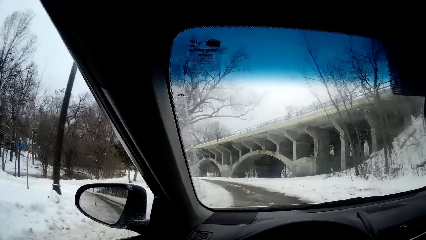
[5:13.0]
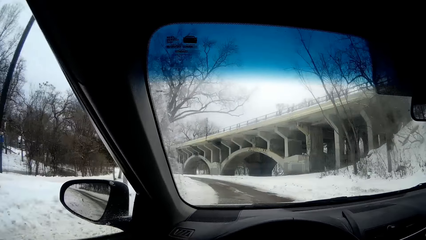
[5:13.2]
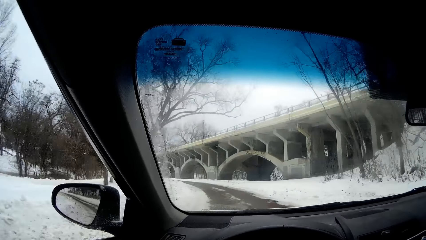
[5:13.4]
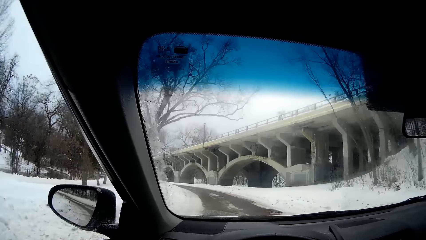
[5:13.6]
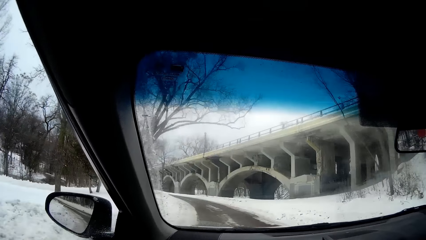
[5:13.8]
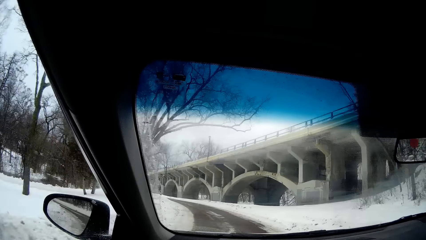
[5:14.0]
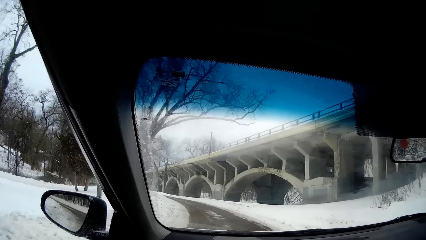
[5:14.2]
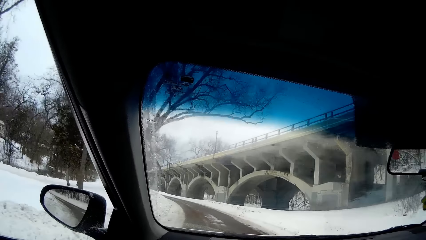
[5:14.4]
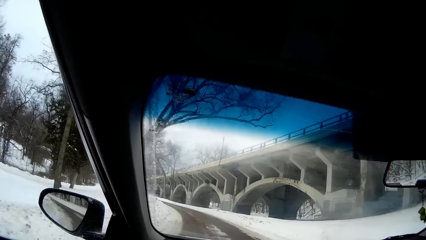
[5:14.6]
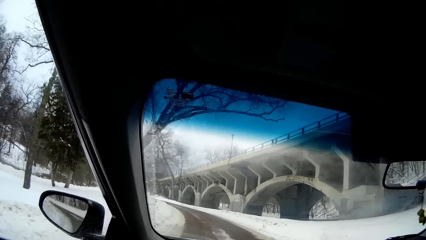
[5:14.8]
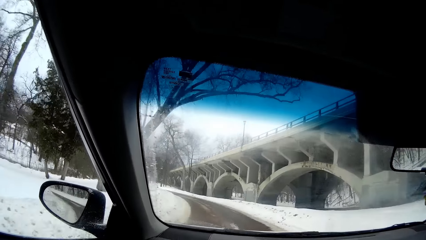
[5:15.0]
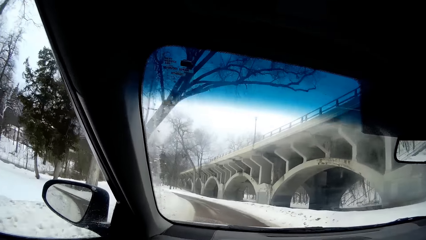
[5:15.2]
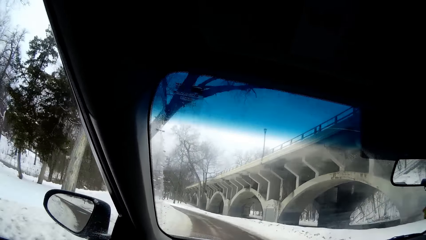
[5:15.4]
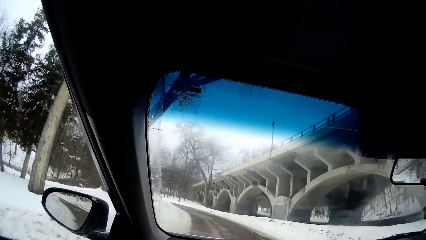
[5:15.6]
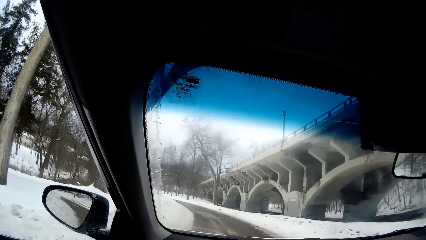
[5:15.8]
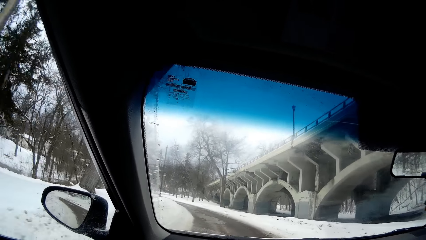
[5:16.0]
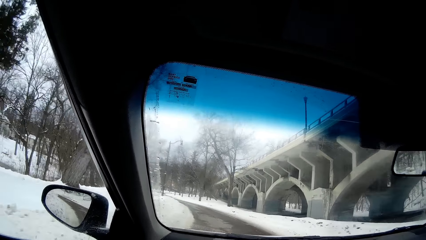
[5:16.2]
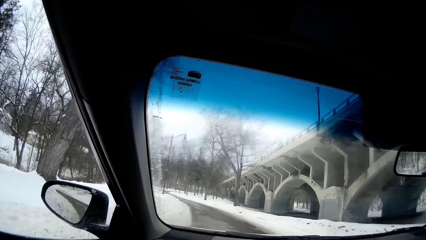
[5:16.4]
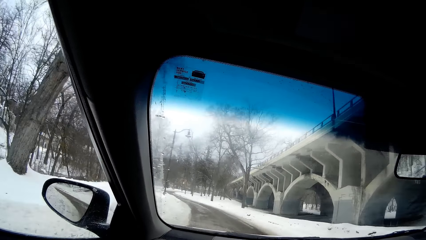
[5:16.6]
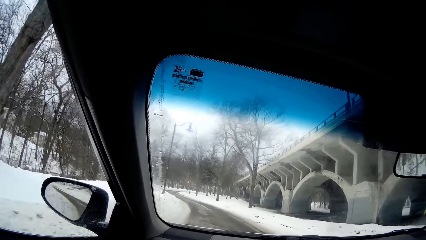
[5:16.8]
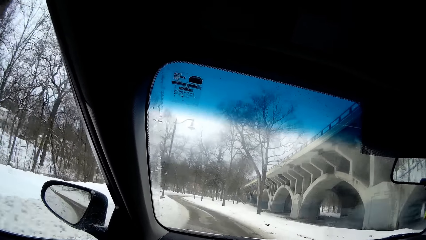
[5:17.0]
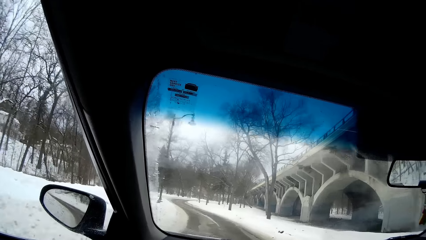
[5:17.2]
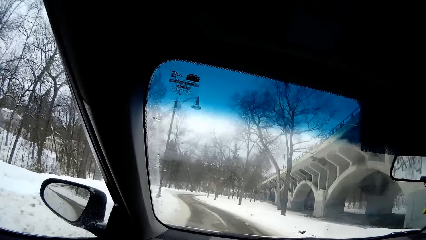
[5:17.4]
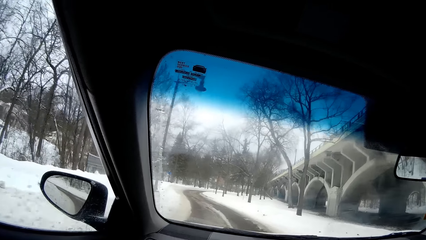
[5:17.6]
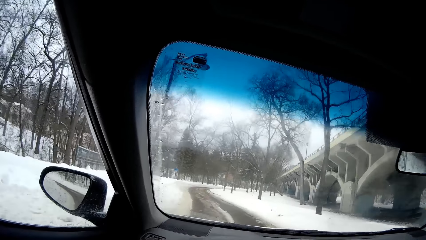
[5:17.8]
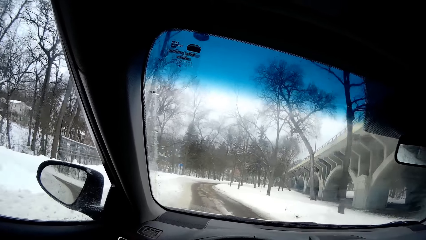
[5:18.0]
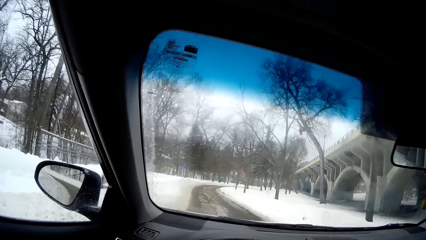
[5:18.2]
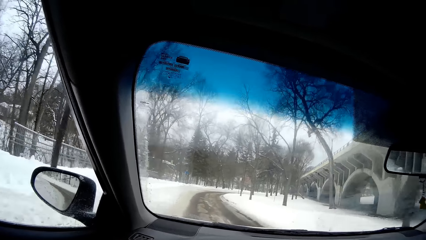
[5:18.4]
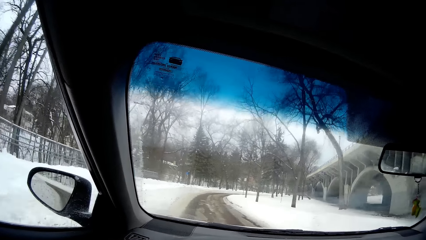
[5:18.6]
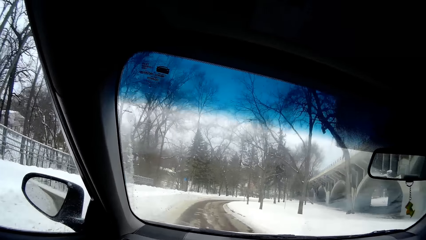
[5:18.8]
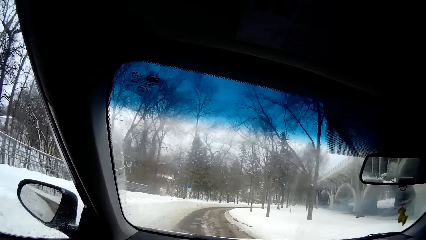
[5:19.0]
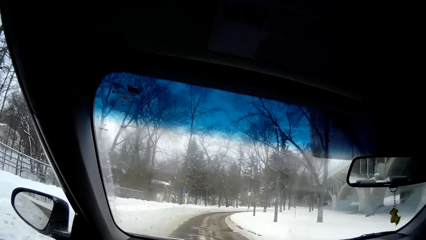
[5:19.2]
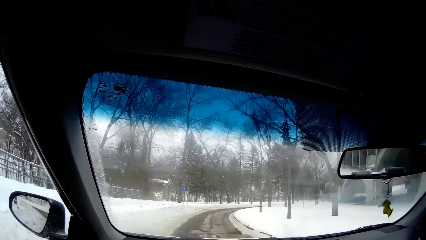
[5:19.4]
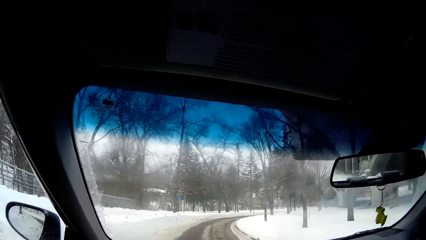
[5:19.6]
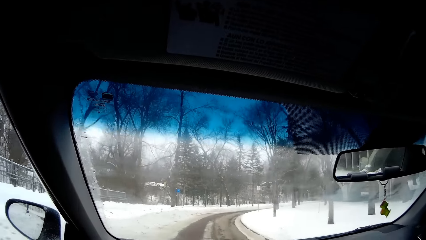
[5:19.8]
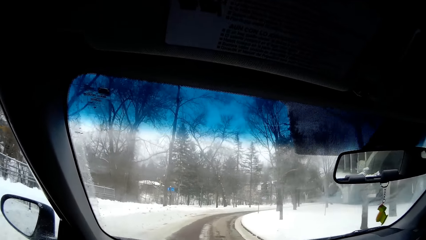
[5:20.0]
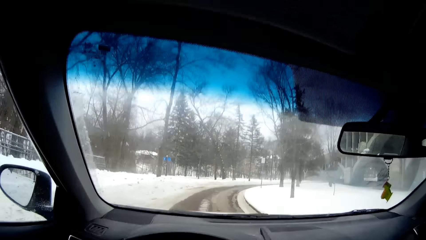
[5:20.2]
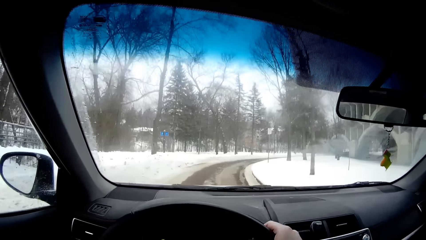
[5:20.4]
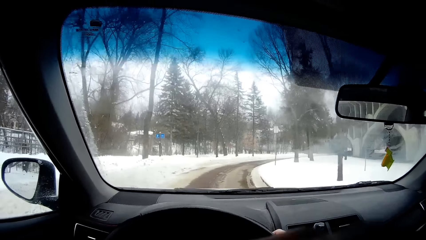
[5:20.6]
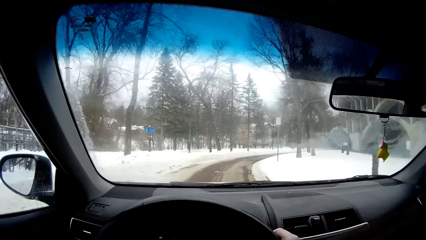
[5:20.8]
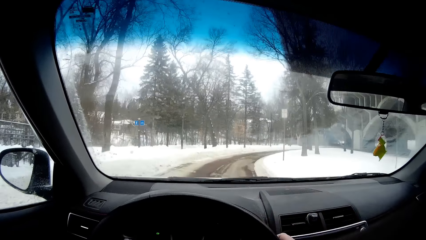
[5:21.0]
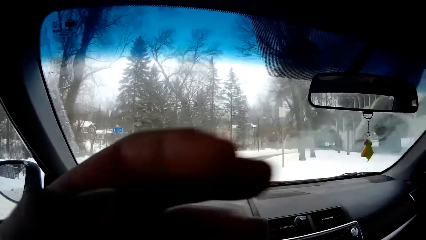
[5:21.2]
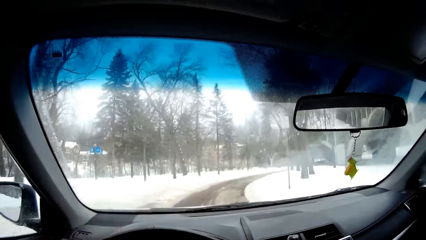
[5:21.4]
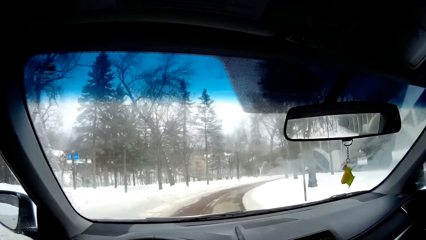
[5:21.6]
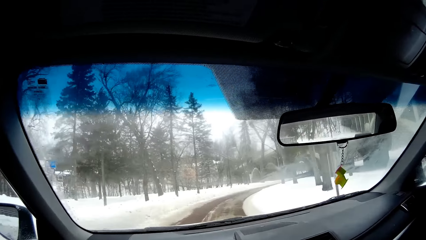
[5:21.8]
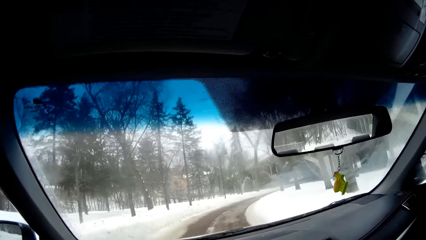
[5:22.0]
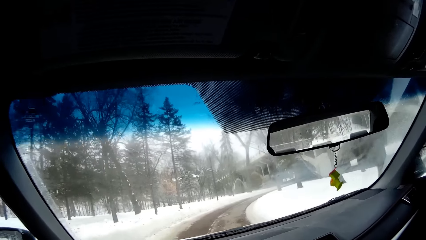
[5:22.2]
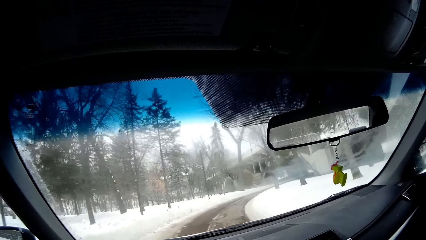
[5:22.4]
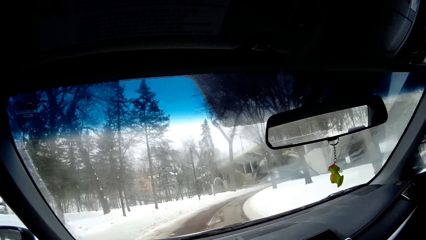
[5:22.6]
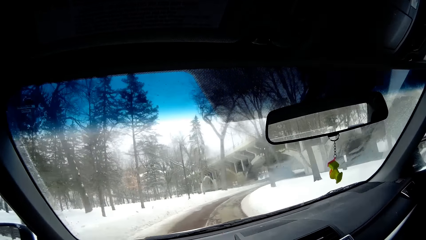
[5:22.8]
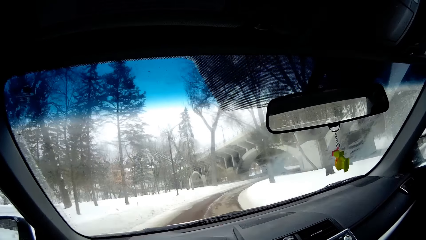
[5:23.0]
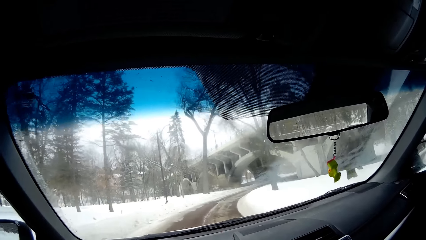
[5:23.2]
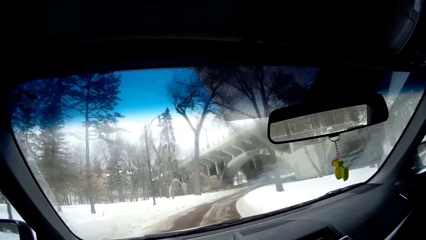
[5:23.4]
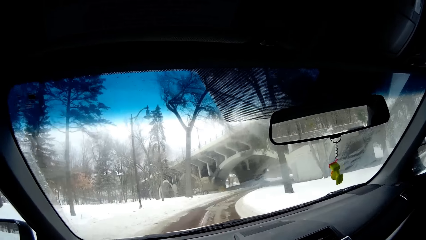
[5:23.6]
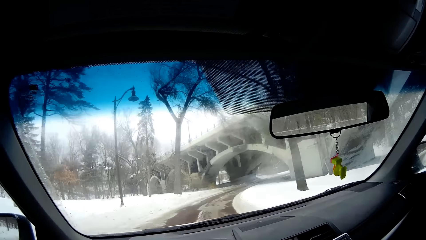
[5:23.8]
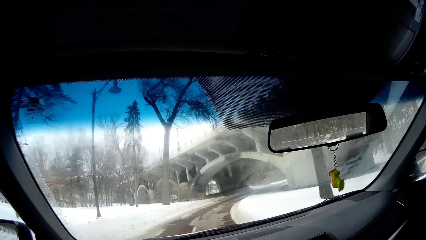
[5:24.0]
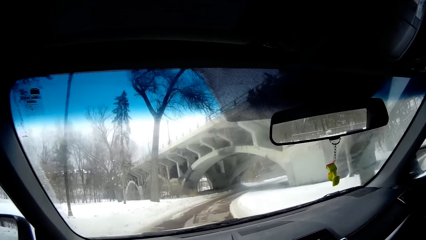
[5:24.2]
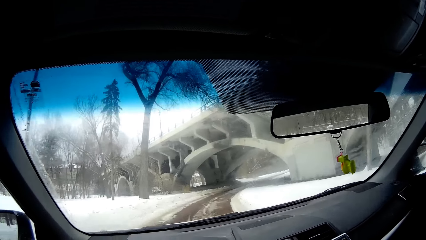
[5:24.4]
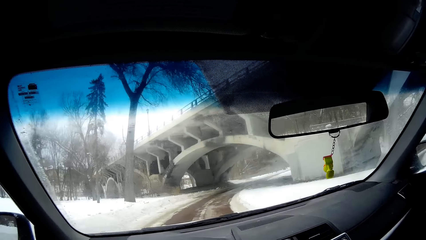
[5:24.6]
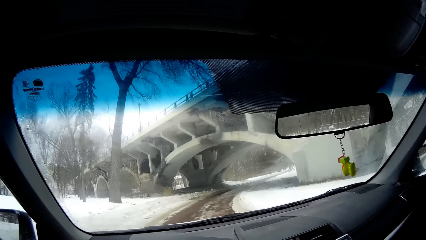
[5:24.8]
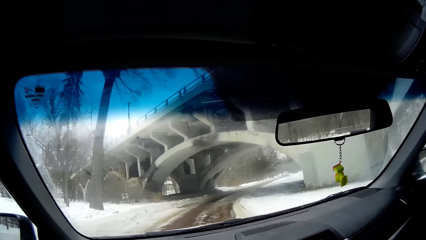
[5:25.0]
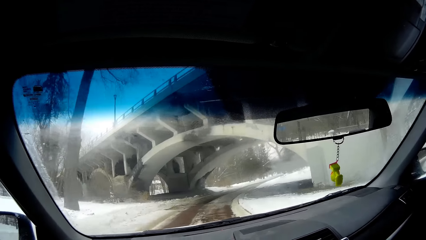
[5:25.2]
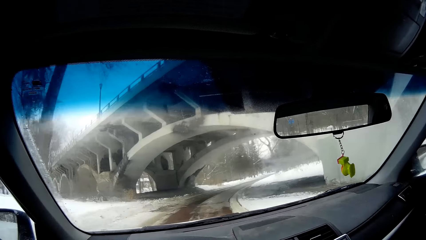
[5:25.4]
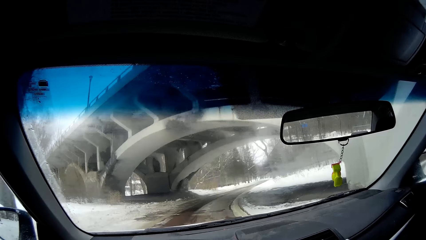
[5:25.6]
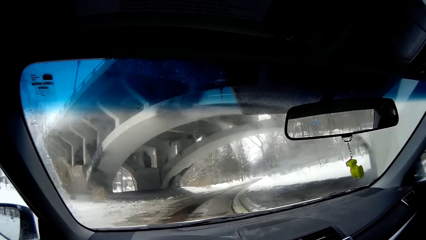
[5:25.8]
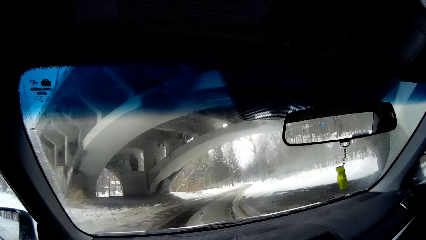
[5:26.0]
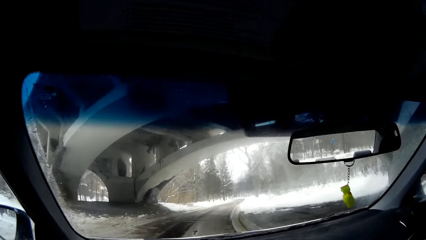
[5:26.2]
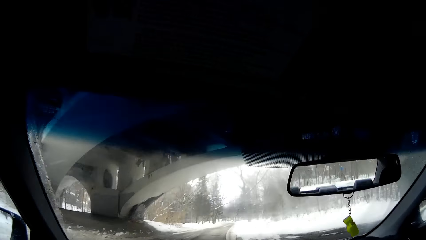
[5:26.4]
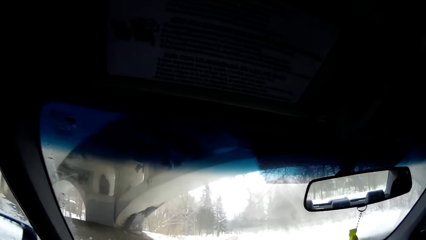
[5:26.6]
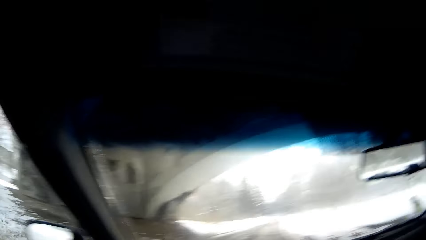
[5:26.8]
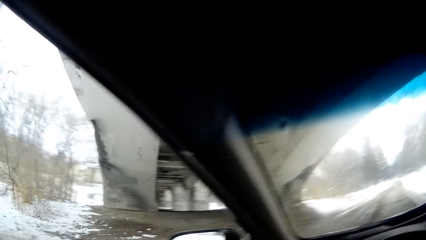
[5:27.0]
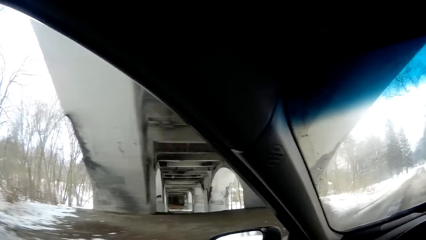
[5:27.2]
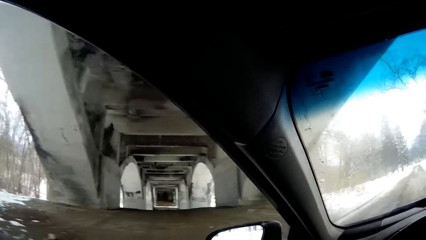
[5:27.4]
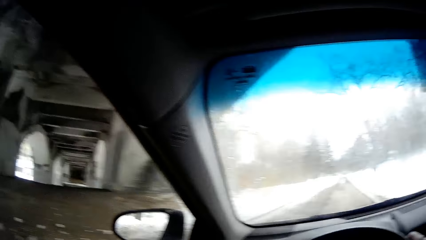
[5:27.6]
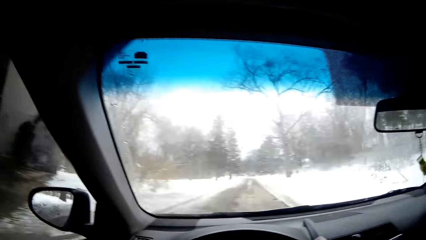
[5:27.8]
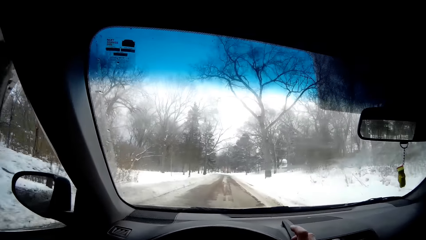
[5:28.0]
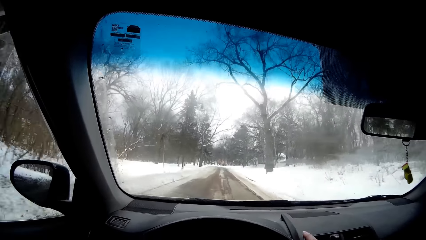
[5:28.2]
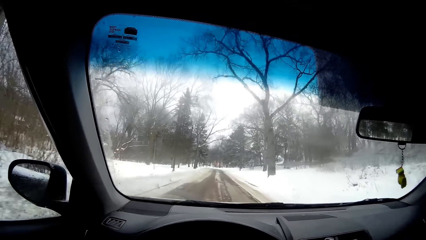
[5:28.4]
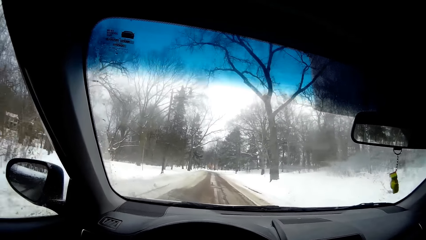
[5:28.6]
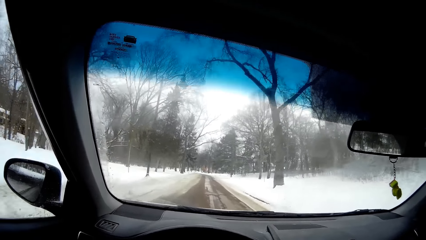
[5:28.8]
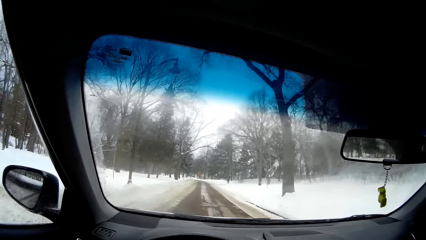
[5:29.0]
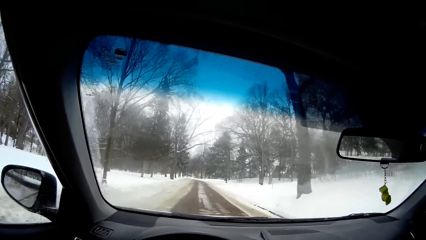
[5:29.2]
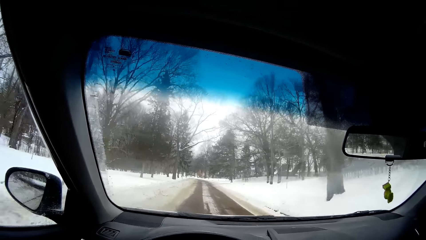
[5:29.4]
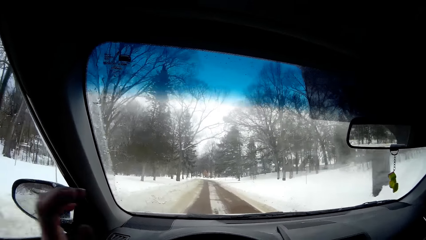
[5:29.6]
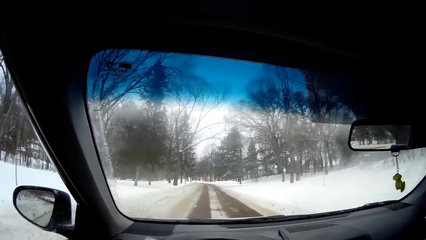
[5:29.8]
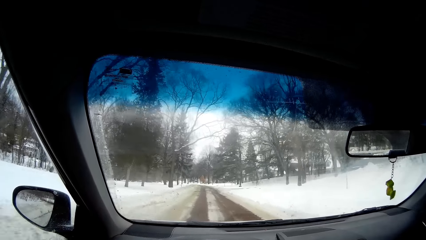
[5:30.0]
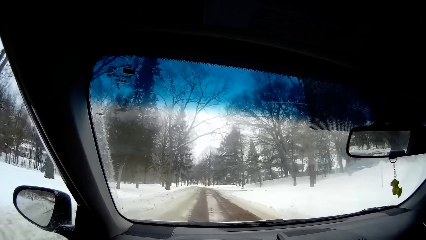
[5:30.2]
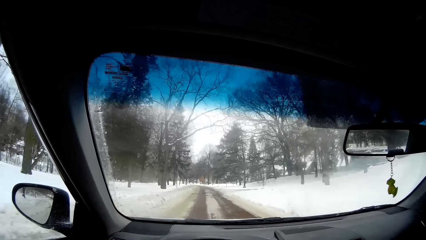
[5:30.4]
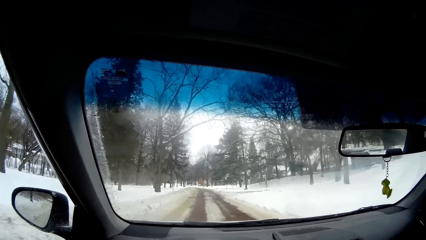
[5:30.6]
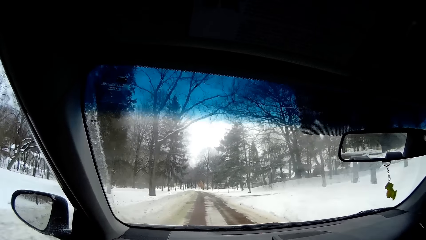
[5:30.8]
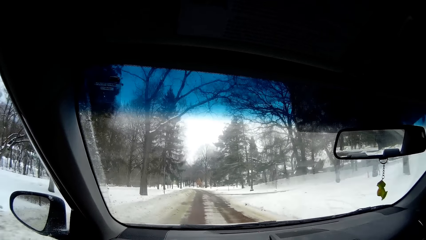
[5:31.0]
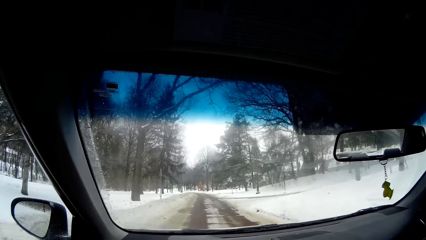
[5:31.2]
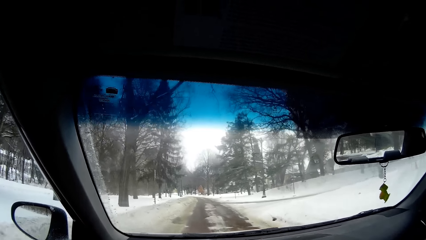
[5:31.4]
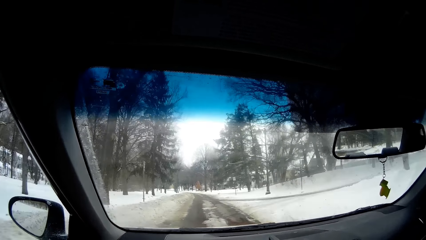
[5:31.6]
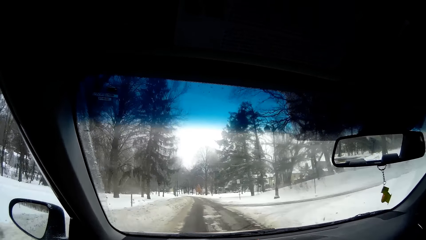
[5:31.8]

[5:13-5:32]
The camera wearer looks through the window. He drives the car. He moves his hand. He looks through the window.
